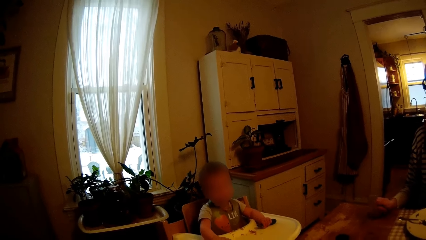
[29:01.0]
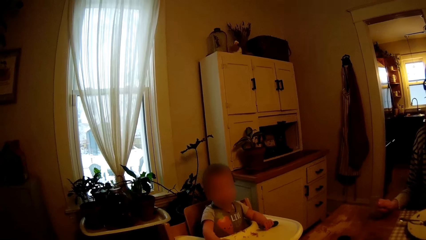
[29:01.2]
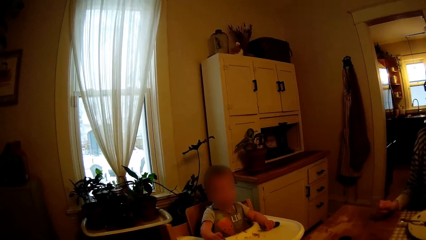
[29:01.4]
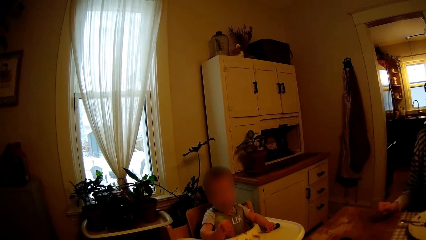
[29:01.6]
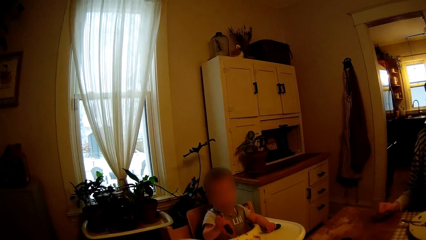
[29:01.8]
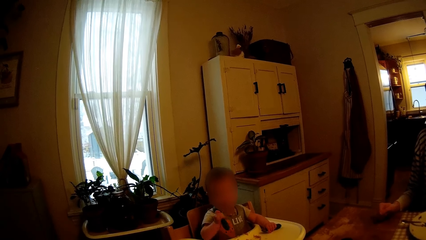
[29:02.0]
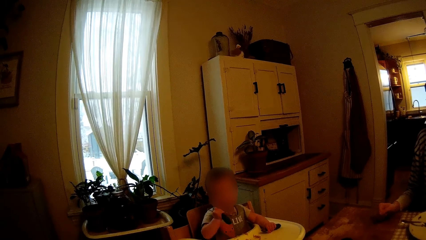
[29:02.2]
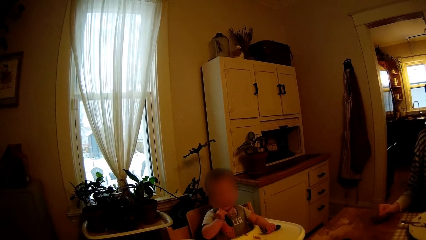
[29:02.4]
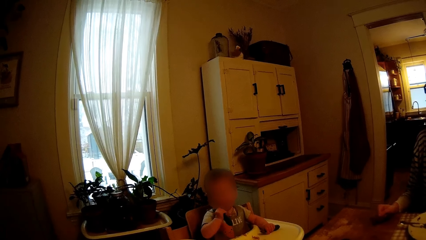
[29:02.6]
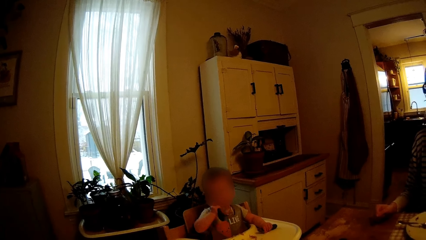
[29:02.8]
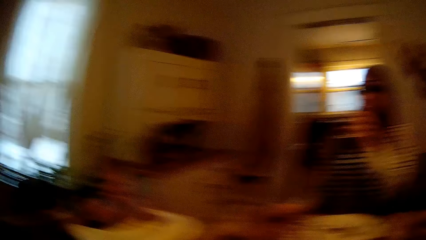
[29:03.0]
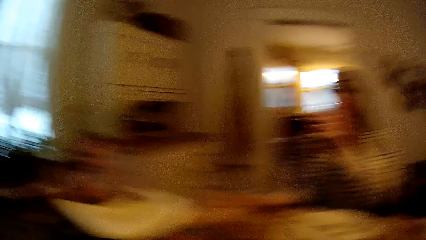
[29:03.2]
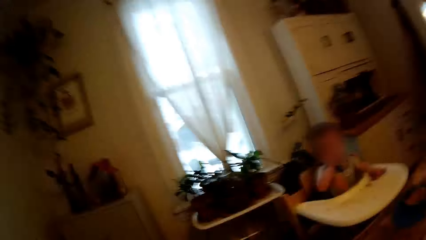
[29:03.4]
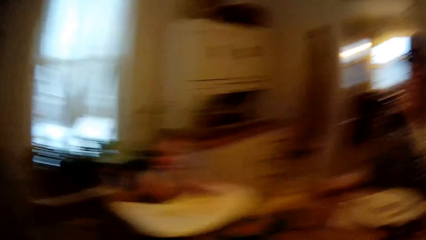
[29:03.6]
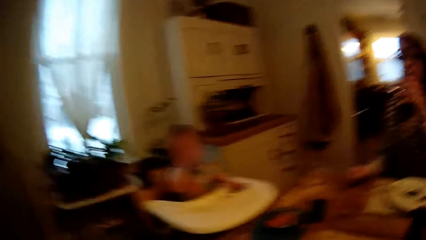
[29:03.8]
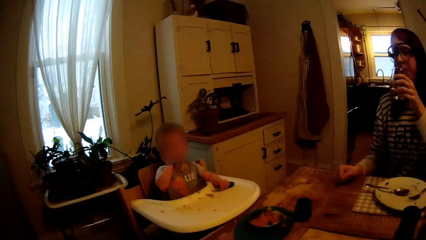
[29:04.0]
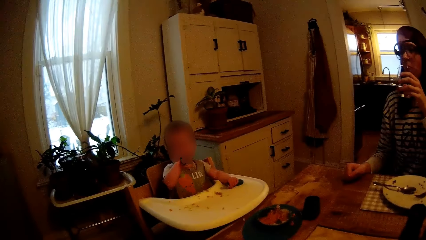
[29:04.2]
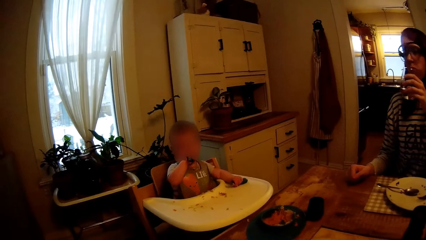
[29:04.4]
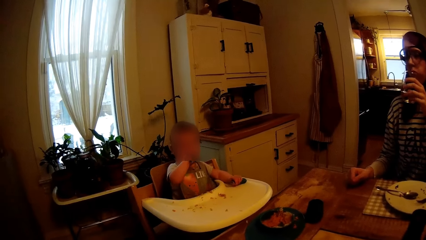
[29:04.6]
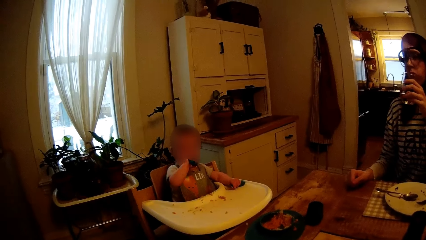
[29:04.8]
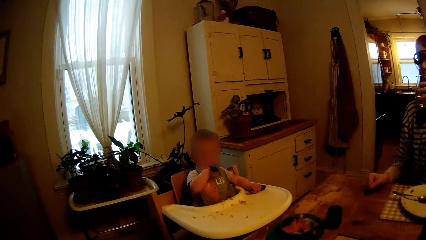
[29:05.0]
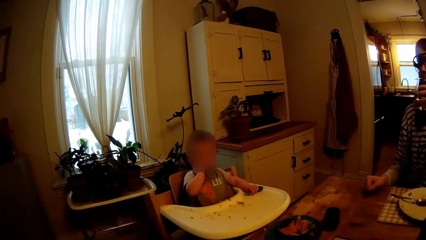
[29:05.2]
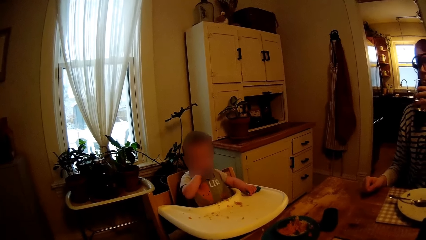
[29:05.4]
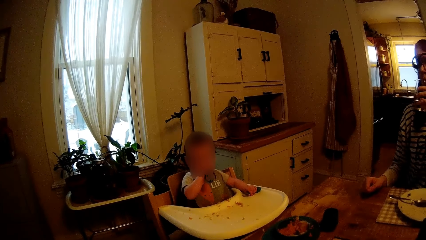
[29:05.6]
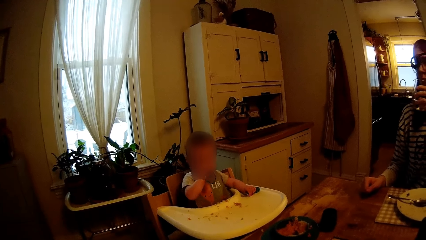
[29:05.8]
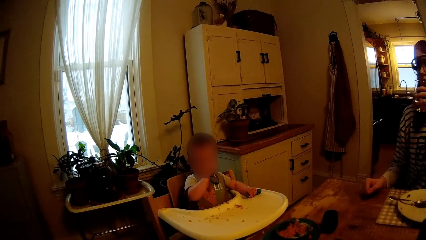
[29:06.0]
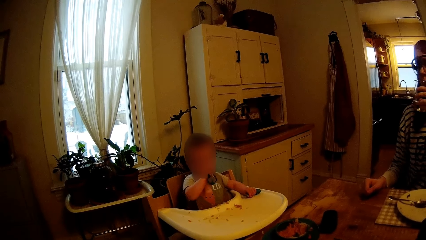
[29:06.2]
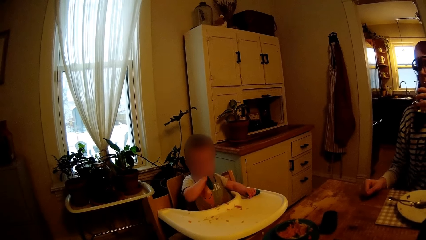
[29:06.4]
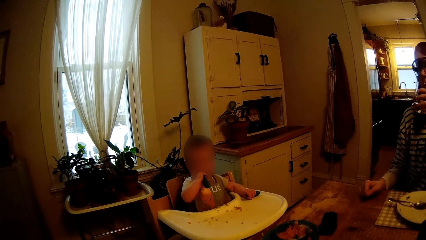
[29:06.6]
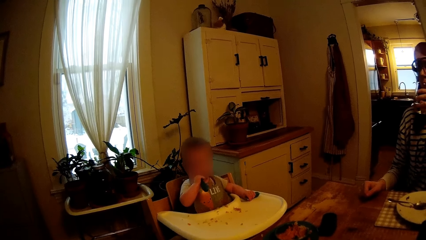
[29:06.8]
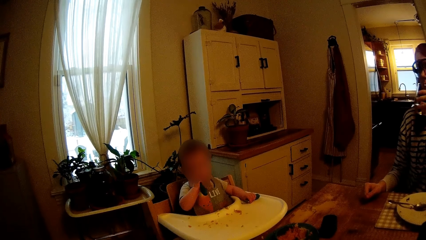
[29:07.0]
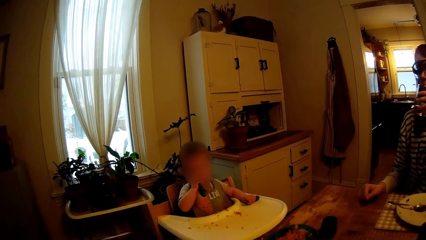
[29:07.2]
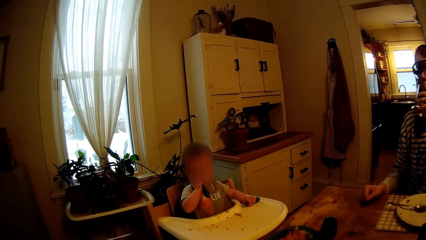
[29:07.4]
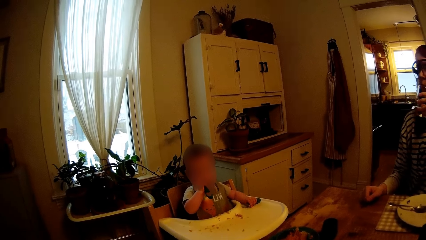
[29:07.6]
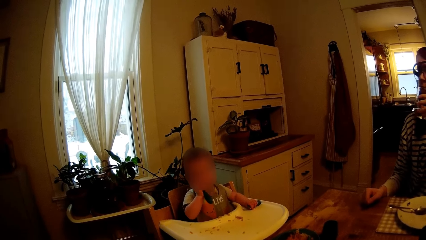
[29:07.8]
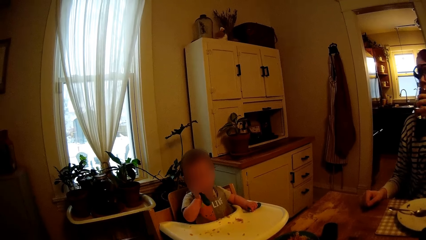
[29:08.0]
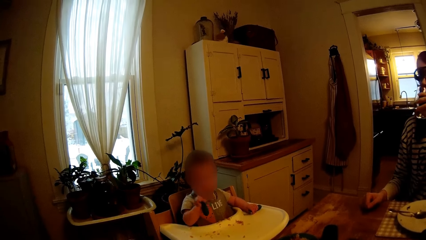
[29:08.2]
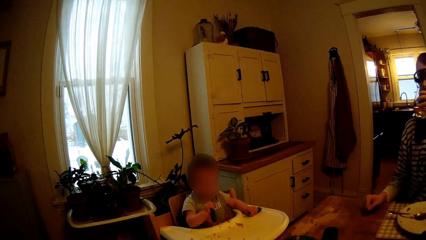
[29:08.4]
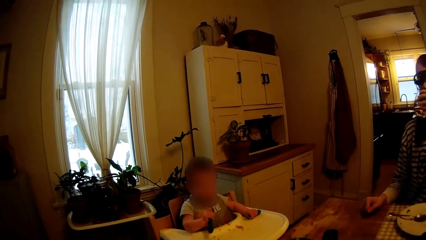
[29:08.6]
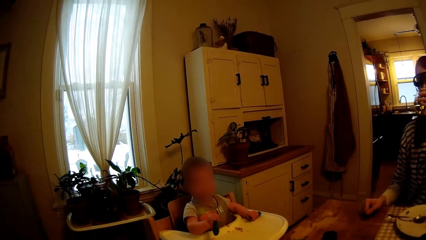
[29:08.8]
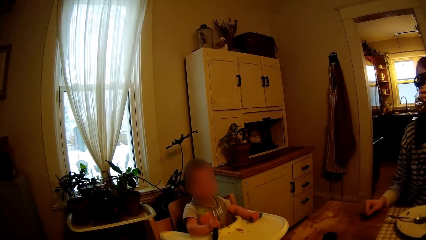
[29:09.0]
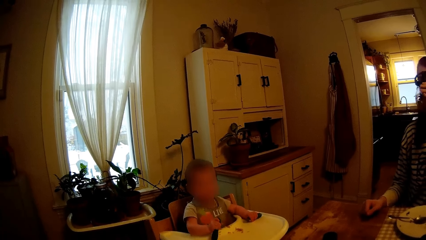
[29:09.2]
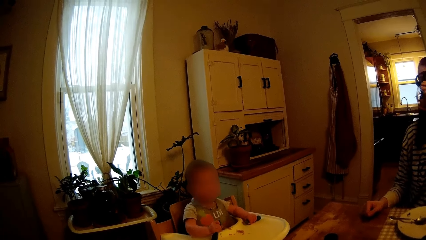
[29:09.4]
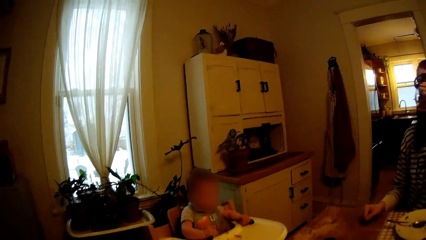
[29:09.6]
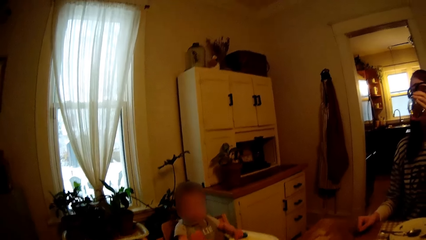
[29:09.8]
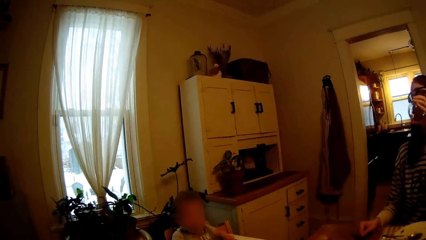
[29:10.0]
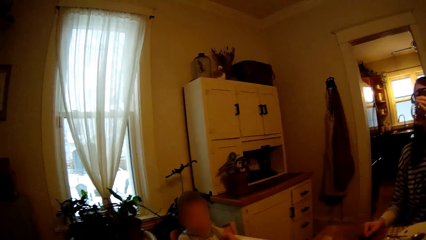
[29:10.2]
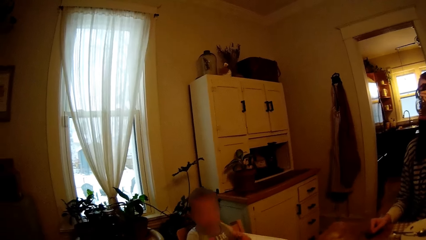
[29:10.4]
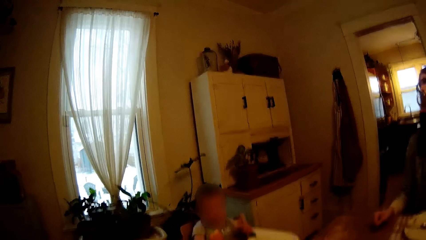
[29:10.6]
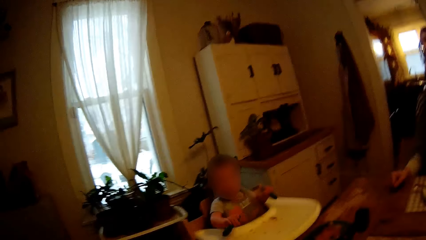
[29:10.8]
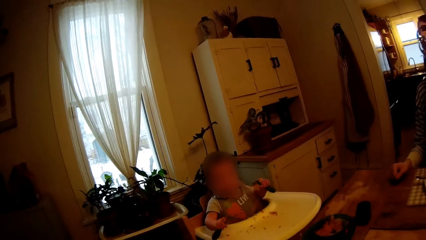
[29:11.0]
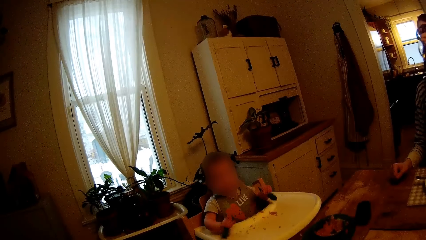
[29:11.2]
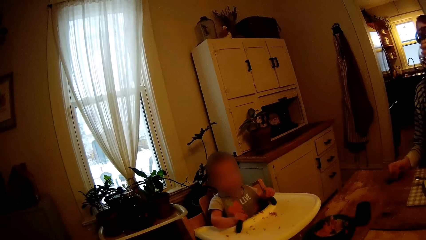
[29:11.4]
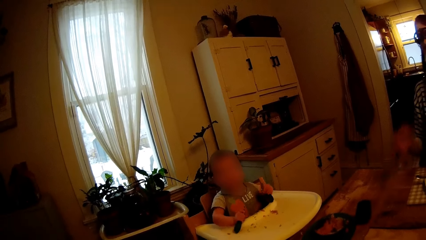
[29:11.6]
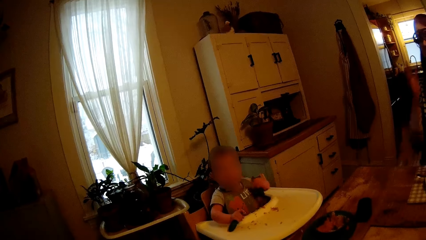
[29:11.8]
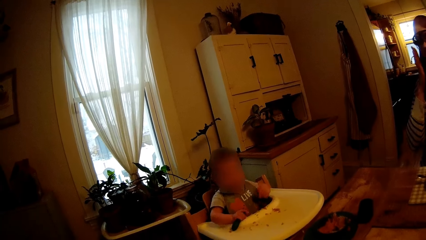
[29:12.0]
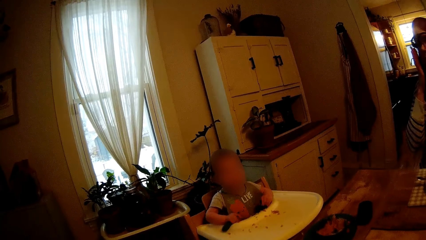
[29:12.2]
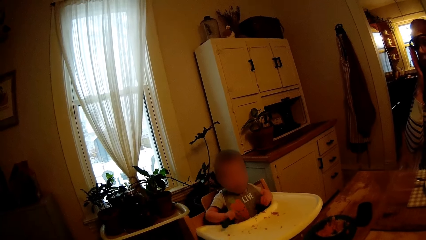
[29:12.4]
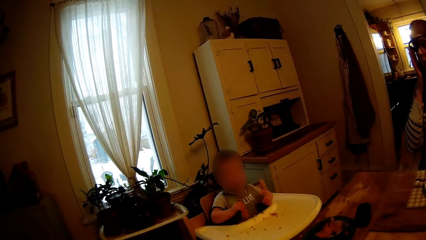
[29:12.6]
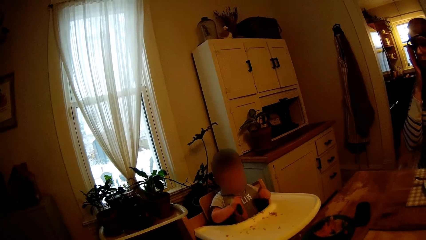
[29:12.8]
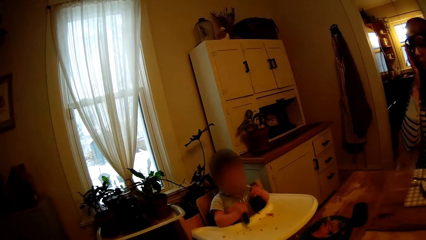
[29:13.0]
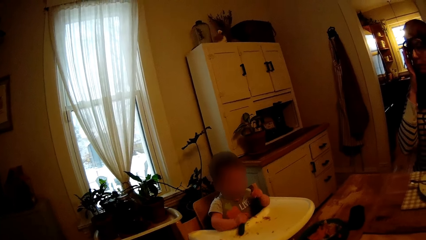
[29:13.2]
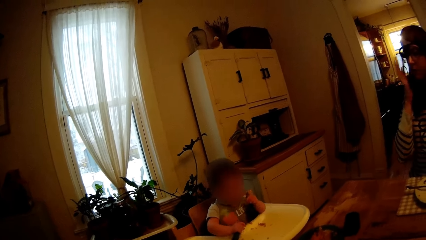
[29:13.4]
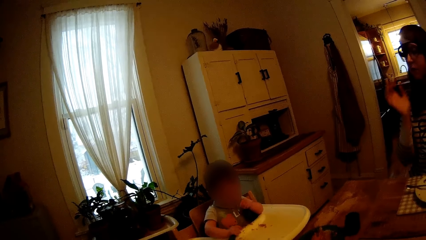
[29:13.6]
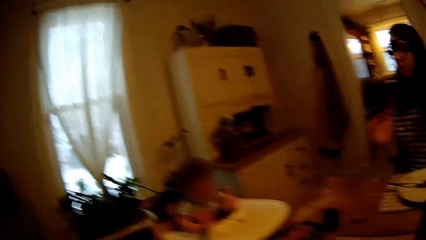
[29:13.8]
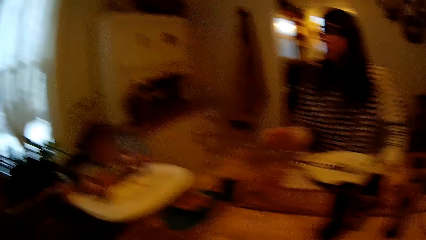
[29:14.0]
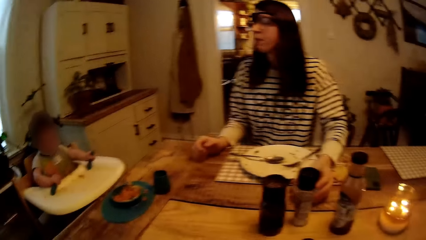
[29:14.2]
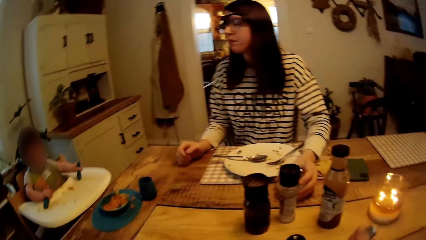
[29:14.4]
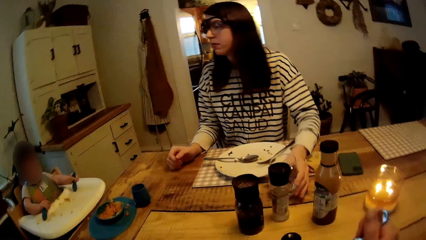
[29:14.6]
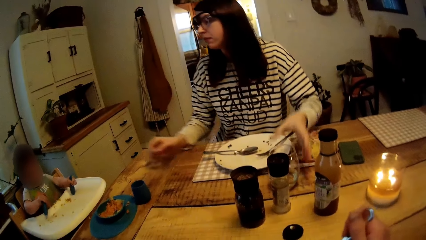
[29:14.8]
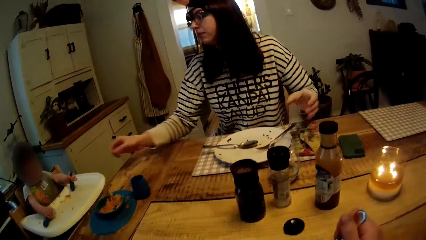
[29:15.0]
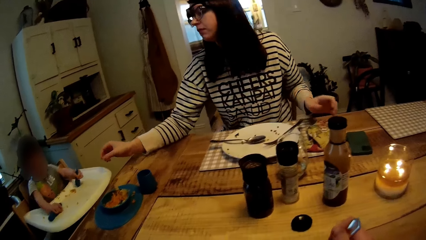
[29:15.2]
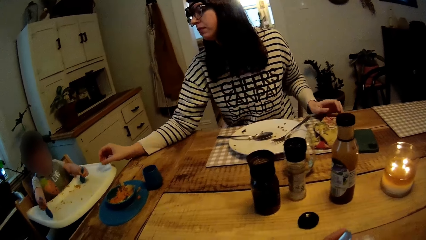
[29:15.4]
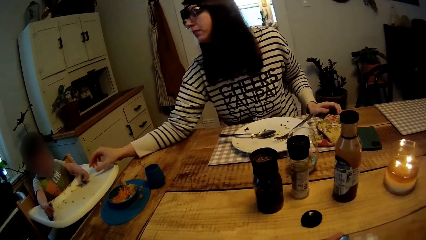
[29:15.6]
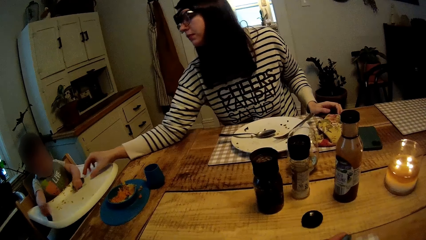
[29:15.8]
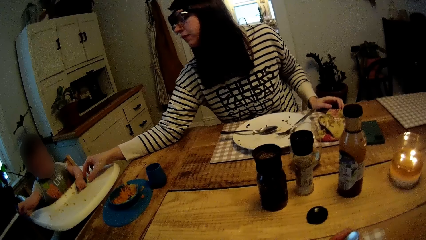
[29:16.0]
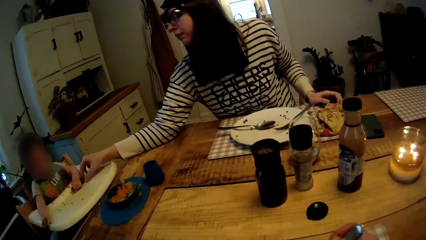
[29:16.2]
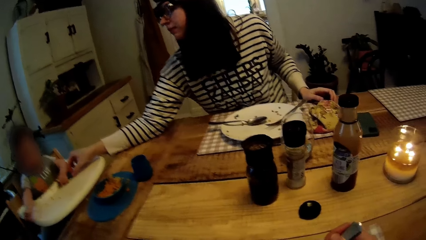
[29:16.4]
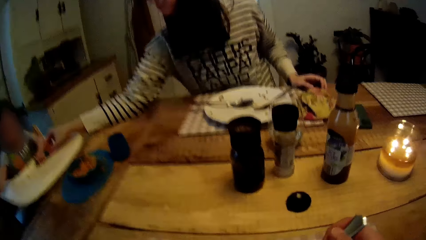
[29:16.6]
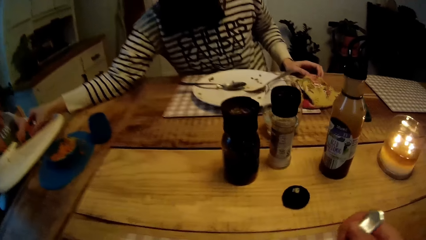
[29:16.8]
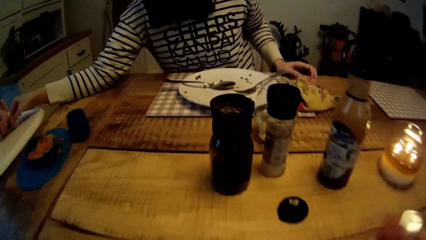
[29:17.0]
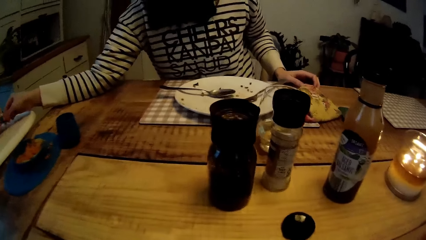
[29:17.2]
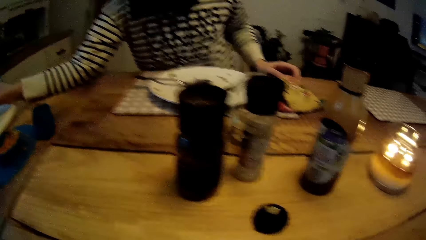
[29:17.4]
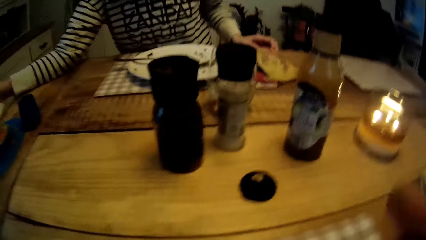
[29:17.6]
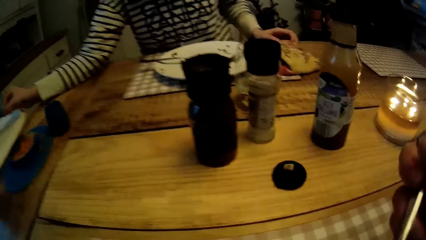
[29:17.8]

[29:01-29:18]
The camera wearer nods his head. The woman holds a glass of water in her left hand. The camera wearer looks at the baby. The woman drinks from the glass of water. The camera wearer interacts with the baby. The baby holds a spoon in her right hand and another spoon in her left hand. The woman adjusts her camera with her right hand. The baby nods. The woman places her right hand onto the table. The camera wearer eats from his plate with the fork in his right hand. The woman removes the spoon in the baby's left hand with her right hand.
